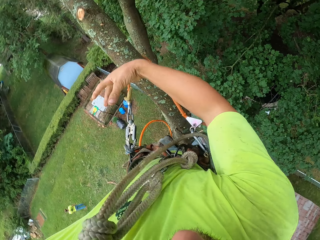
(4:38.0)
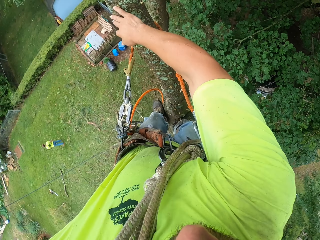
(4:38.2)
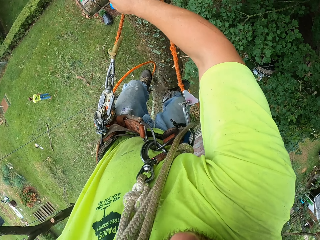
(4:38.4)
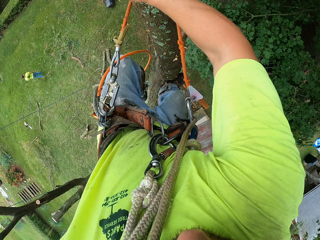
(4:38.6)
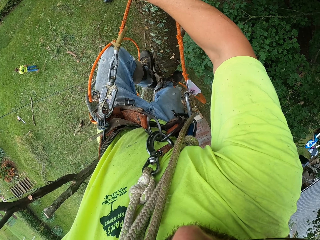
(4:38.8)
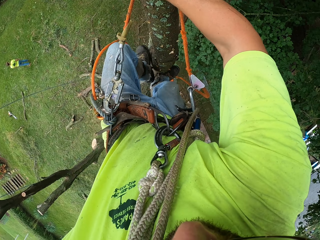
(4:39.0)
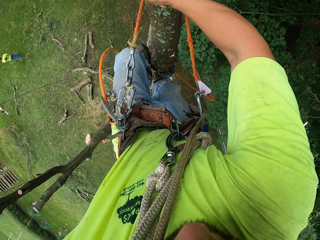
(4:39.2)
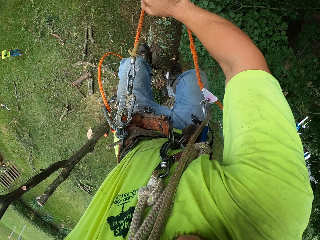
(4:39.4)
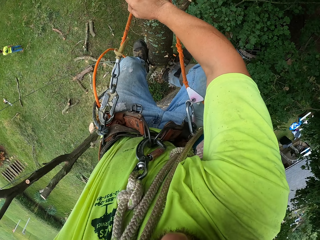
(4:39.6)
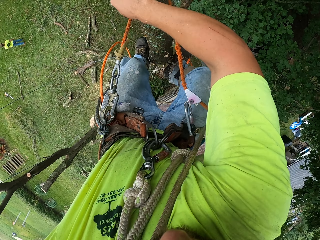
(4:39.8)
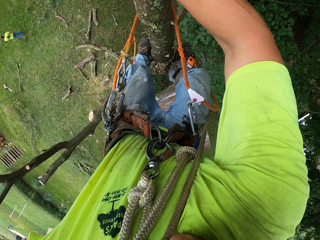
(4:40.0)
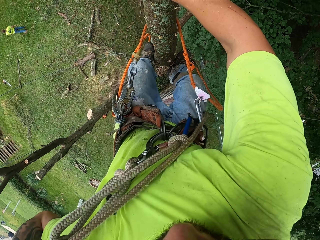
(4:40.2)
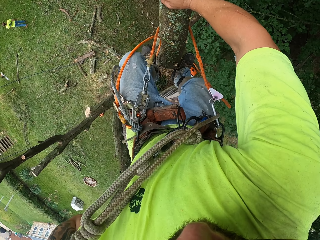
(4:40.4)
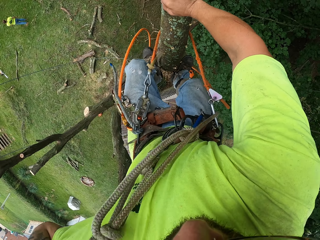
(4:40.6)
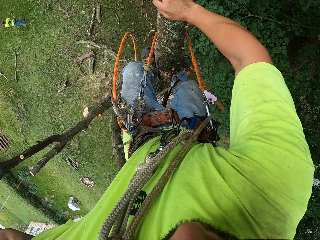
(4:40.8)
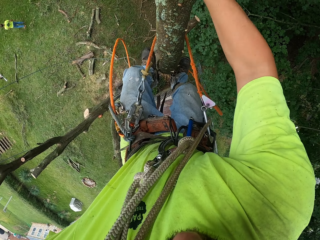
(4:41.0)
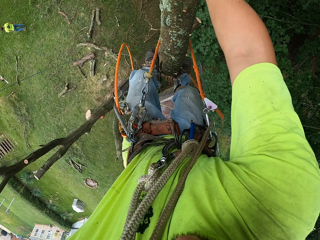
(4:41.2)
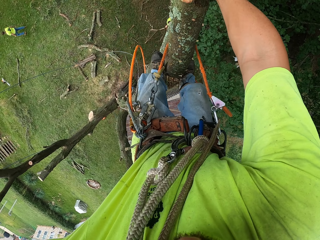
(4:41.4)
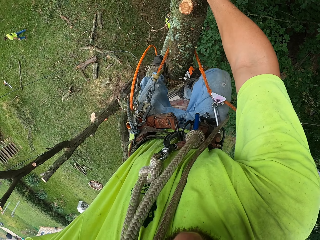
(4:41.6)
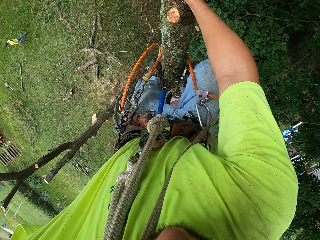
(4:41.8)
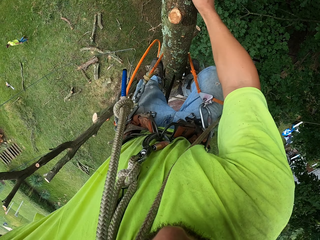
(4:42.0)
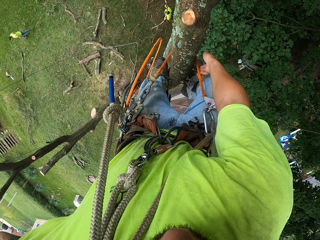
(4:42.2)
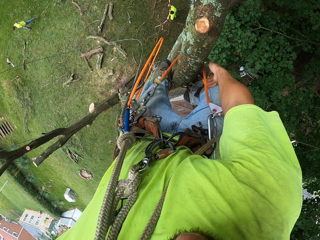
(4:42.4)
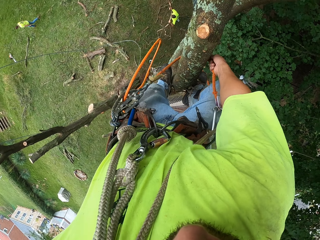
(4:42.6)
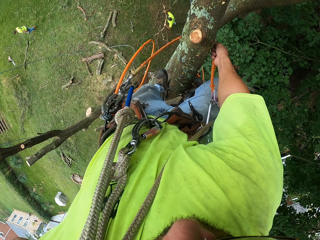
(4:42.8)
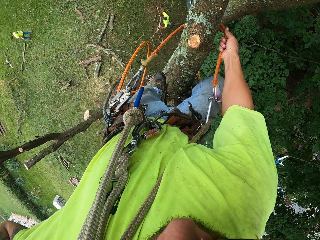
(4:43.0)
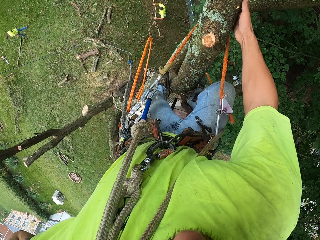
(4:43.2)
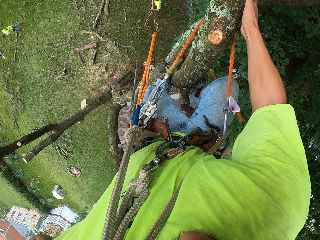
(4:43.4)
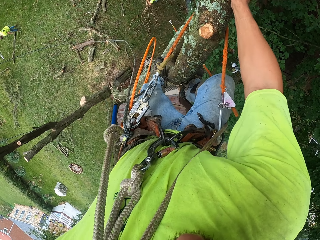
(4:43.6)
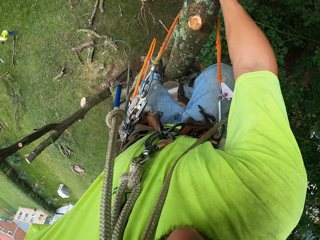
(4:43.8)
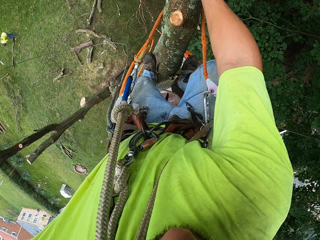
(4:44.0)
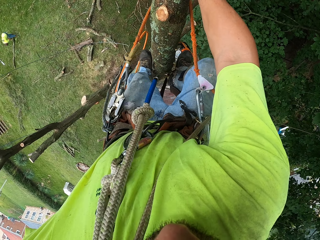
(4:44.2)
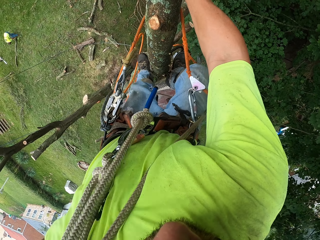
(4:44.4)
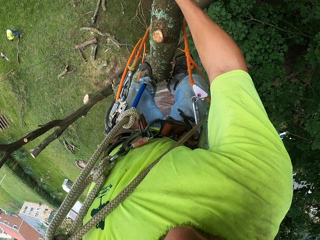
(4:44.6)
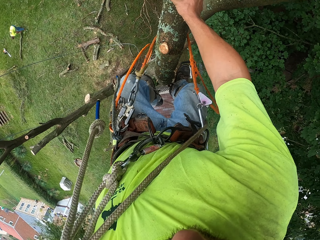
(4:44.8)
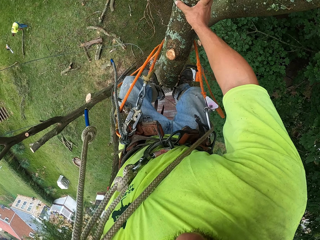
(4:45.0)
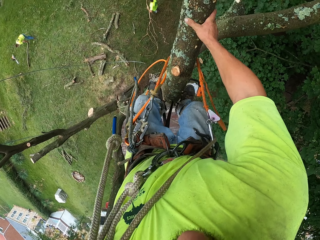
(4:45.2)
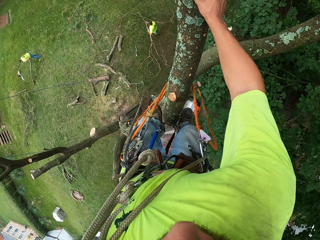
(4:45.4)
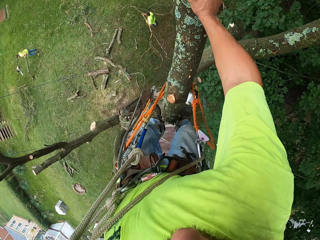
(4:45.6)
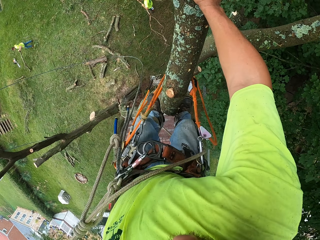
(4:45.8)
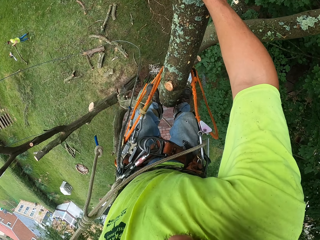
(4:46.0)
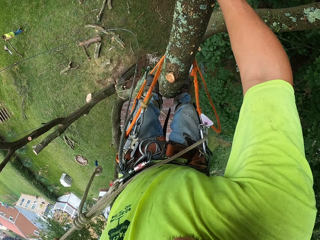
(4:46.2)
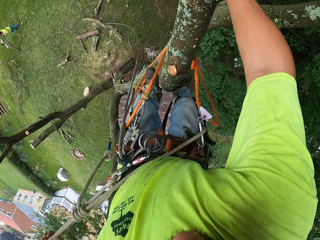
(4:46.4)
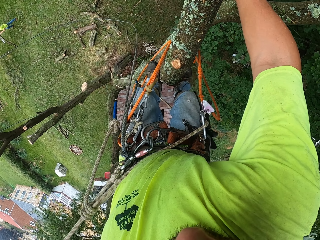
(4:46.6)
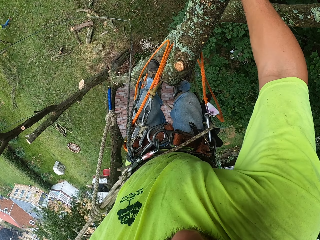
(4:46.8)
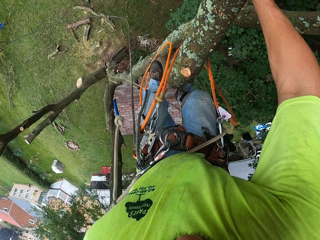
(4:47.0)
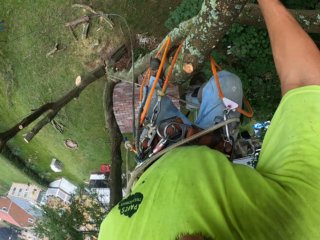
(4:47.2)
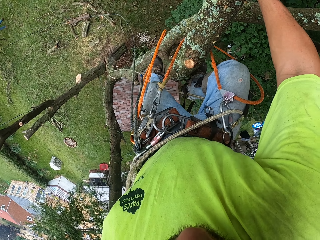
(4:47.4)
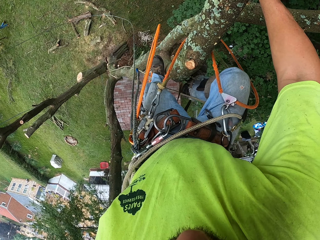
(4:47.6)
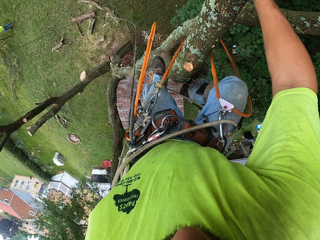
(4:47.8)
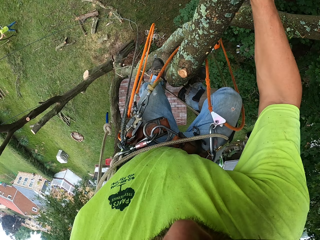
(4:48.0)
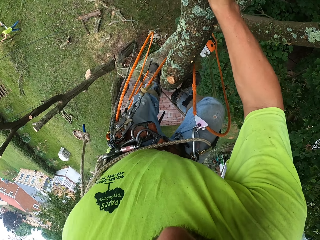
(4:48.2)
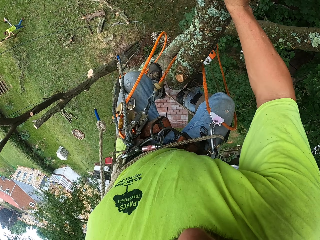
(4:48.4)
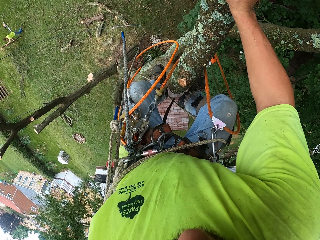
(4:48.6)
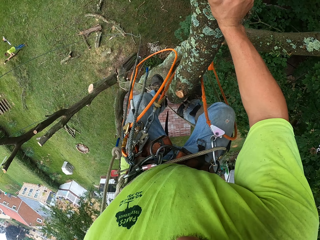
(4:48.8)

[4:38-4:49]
The camera wearer climbs up the tree. He adjusts the tree climbing rope around his waist with his right hand. He climbs up the tree. He touches the tree. He climbs the tree.

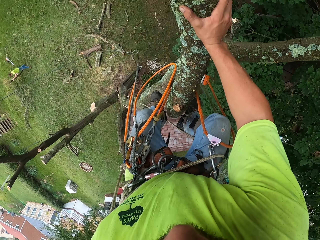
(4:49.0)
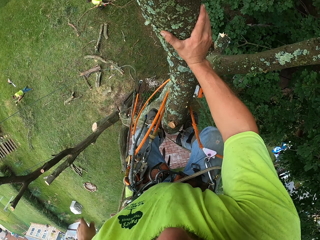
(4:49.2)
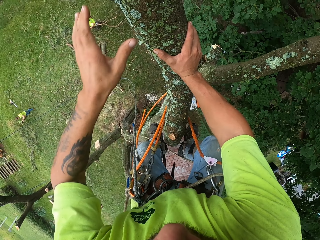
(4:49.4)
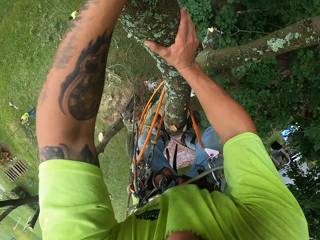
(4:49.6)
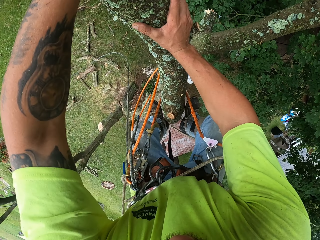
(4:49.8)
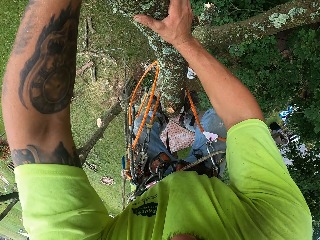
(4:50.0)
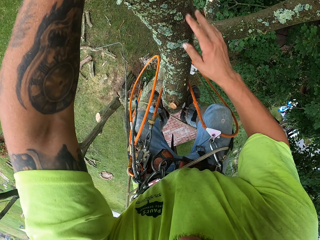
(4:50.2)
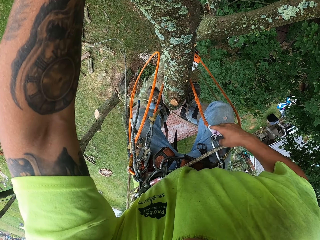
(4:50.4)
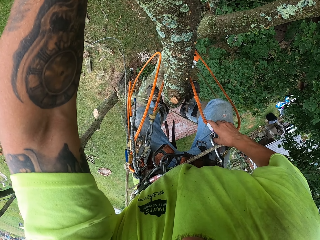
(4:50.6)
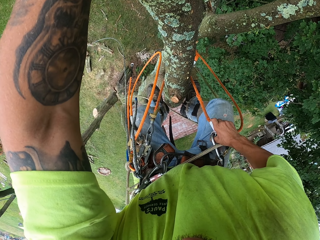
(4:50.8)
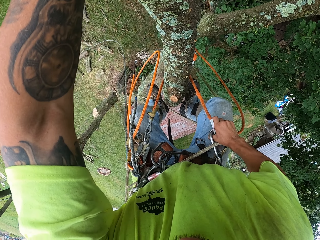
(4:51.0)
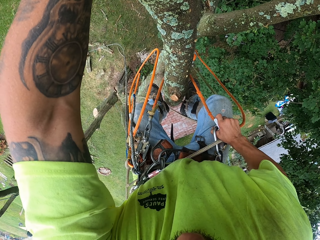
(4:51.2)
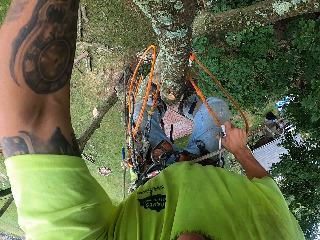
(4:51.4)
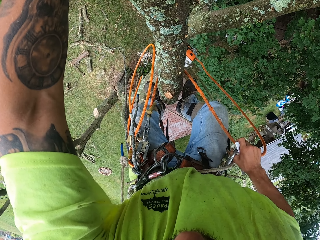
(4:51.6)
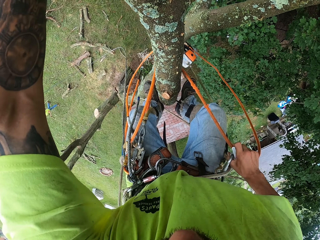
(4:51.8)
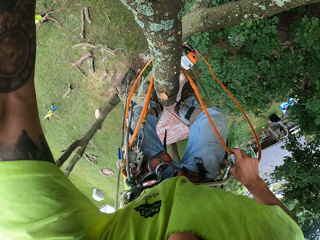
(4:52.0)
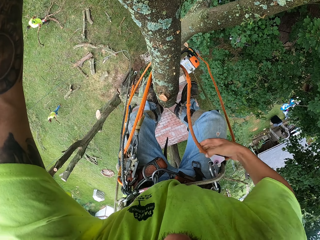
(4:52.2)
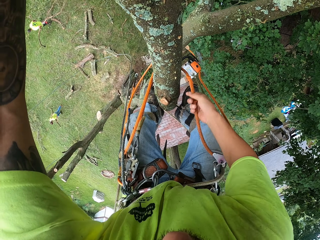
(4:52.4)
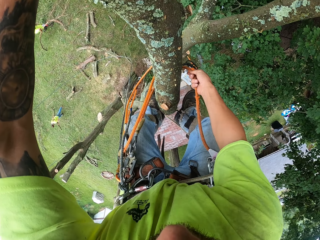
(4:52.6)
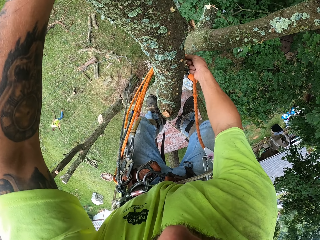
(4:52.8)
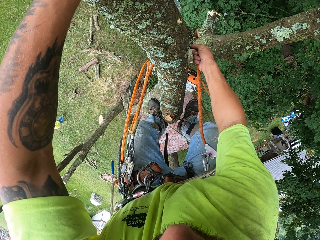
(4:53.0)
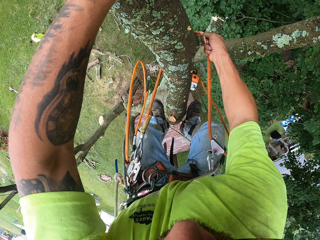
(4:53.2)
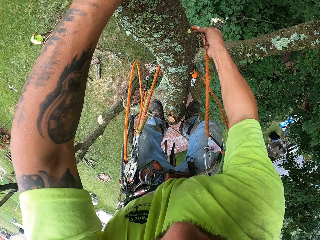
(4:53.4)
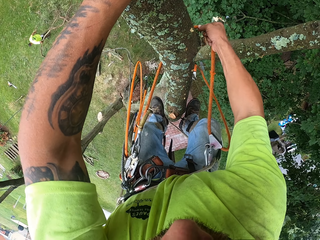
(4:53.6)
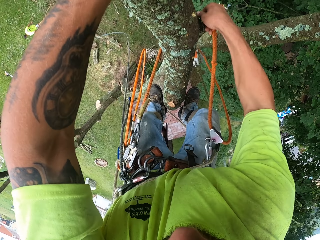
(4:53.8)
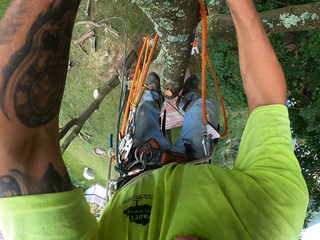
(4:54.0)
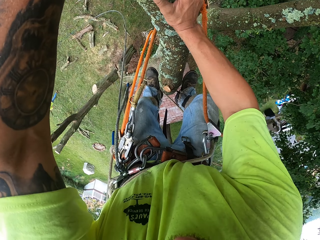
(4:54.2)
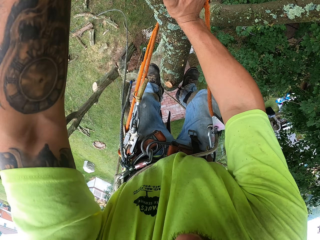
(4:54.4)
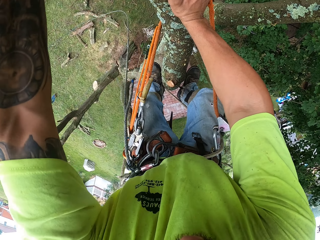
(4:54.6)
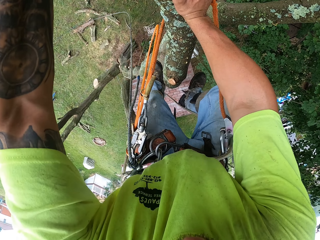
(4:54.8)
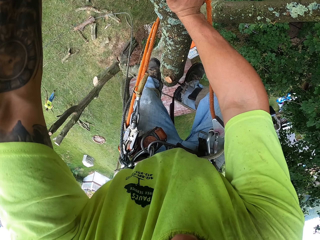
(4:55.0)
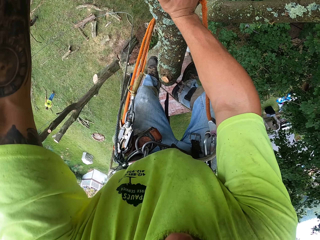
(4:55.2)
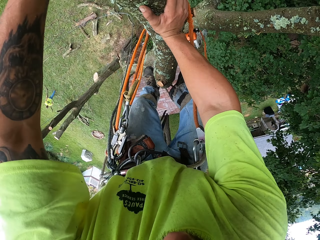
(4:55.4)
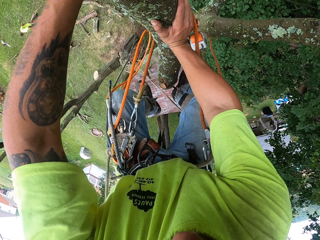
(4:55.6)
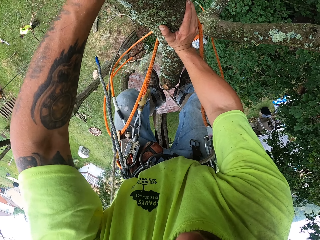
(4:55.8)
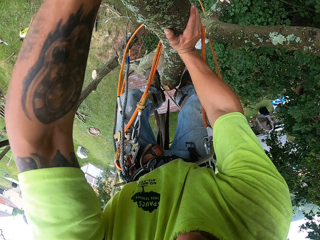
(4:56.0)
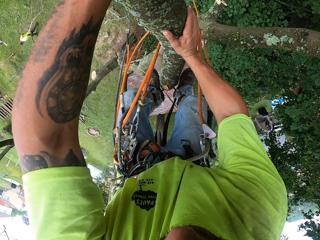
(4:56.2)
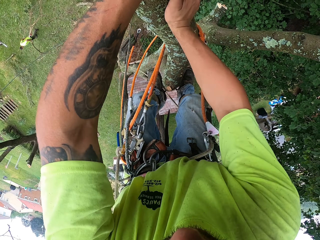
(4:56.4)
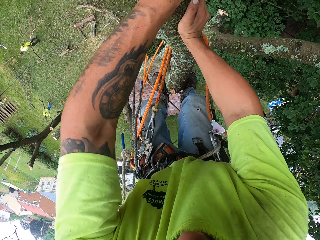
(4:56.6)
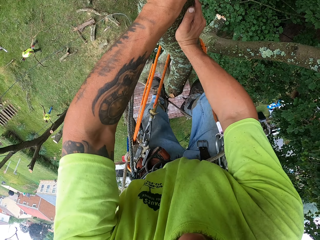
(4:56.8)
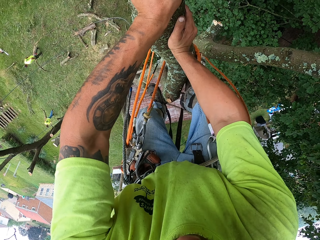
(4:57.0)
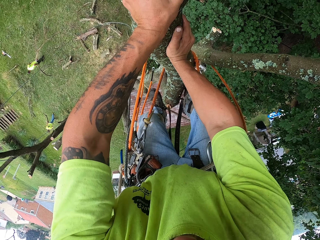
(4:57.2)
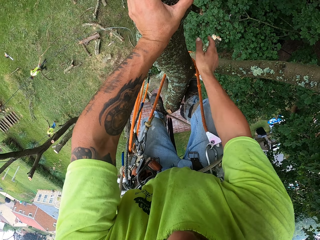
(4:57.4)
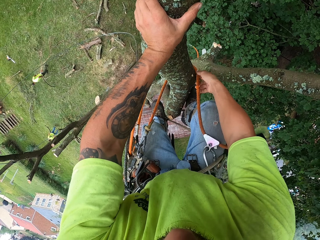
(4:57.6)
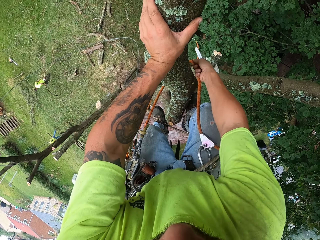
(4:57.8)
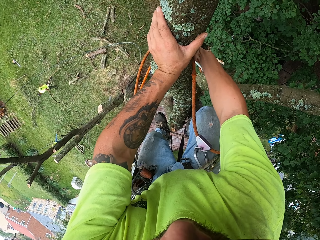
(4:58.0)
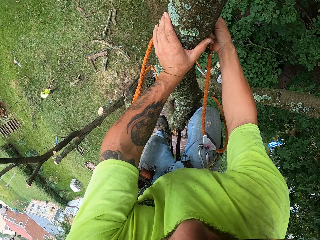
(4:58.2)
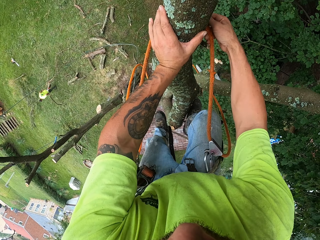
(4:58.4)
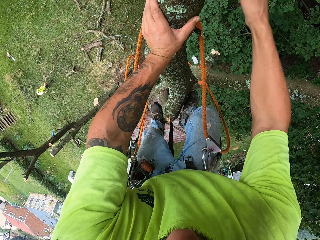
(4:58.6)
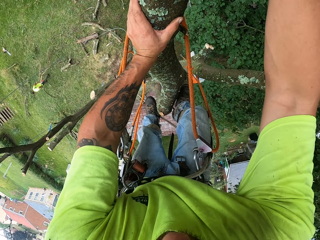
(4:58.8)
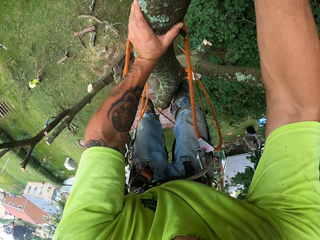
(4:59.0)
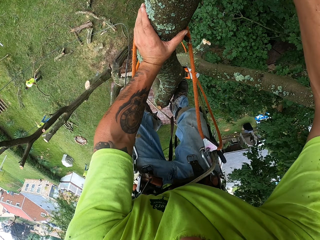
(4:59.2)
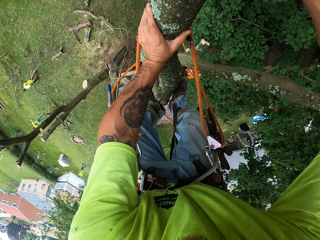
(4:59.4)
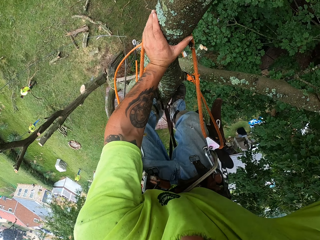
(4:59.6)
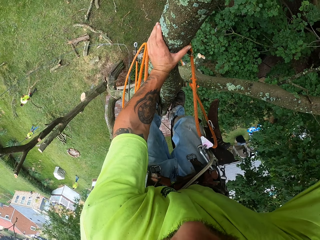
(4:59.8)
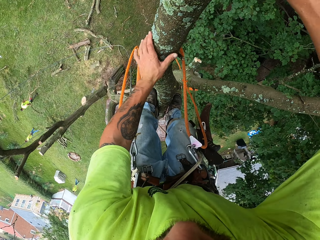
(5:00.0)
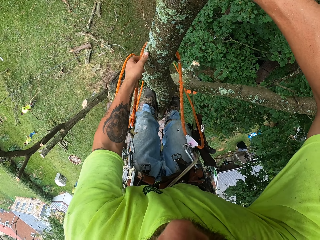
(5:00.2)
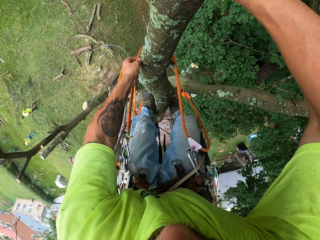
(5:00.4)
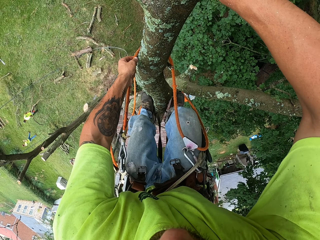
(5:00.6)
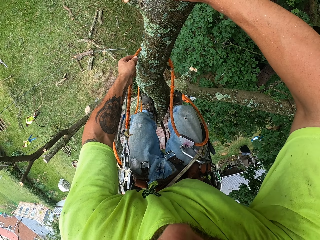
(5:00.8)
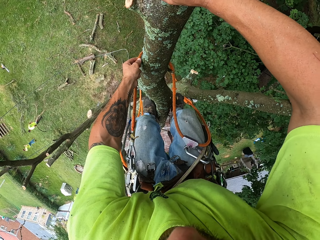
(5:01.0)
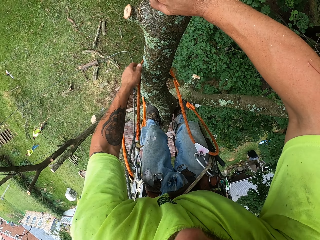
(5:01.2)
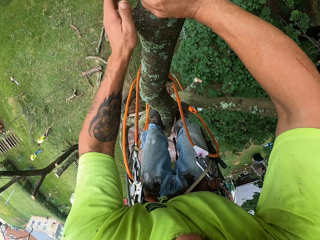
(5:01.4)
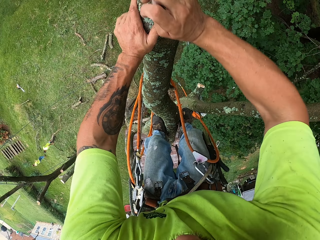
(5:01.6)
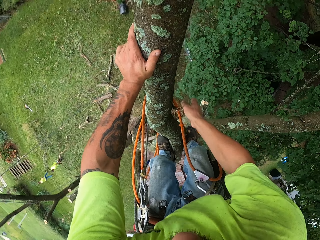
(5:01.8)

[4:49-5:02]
The camera wearer places his left hand on the tree. He loosens a rope from the fall arrester with his right hand. He adjusts the rope from the fall arrester on the tree with his right hand. He climbs the tree in the garden. He places his right hand on the tree. He climbs the tree in the garden. He adjusts the rope from the fall arrester on the tree with his right hand. He places his right hand on the tree. He climbs the tree. He adjusts the rope from the fall arrester on the tree with his left hand.
